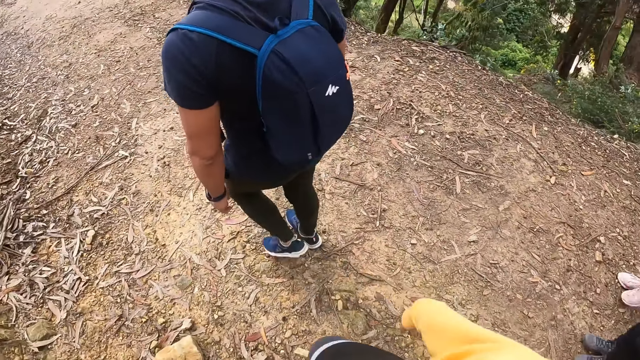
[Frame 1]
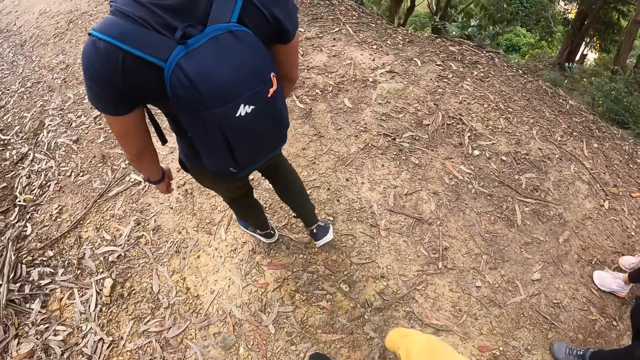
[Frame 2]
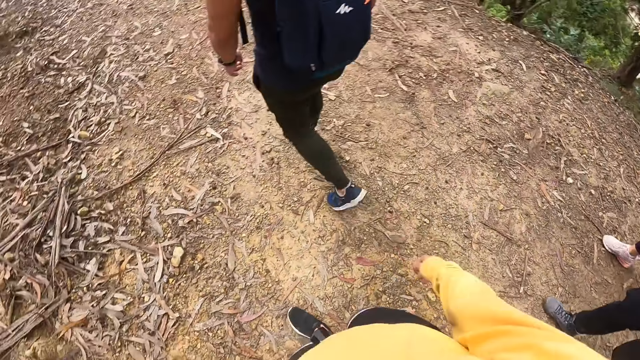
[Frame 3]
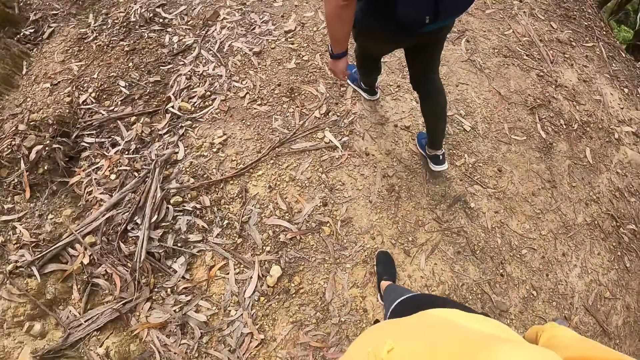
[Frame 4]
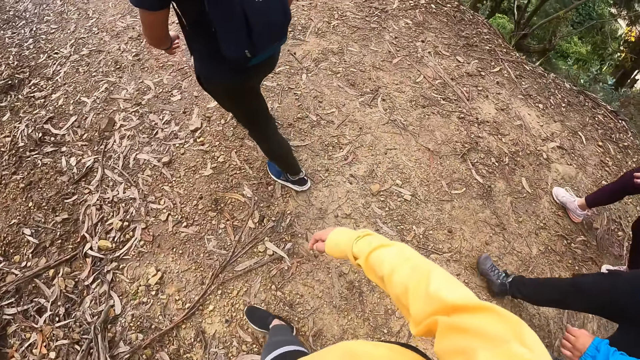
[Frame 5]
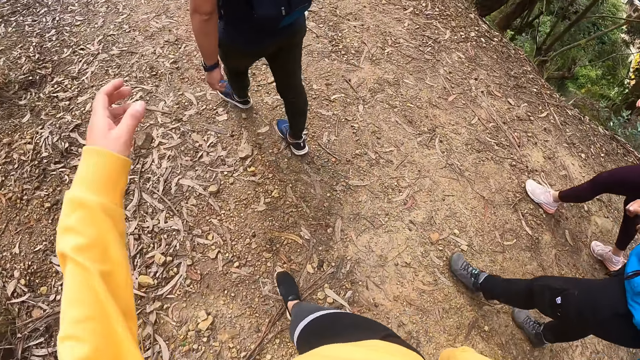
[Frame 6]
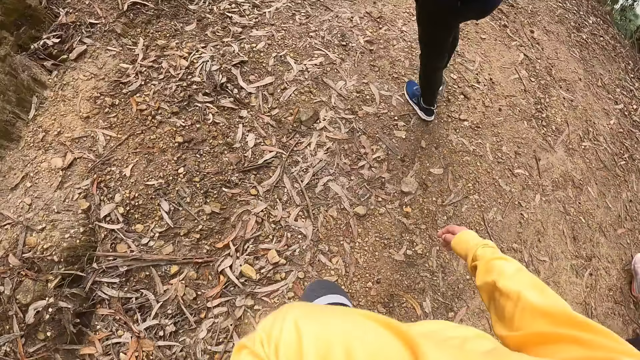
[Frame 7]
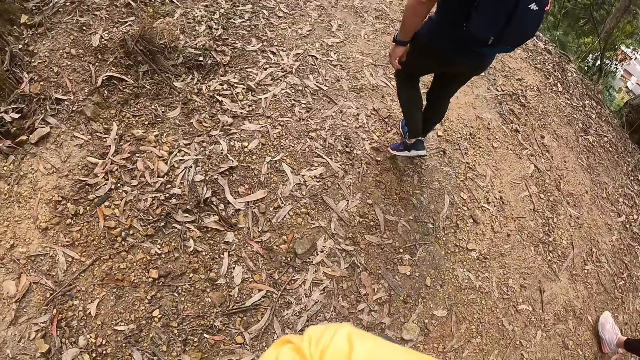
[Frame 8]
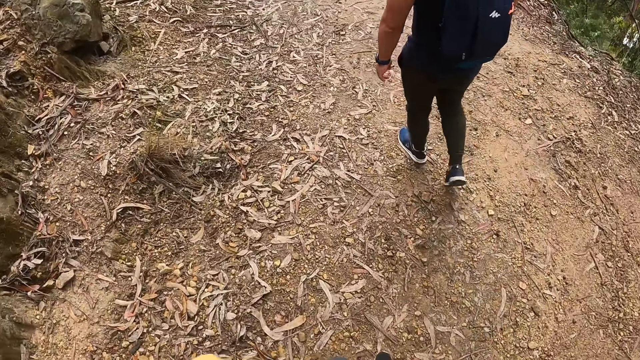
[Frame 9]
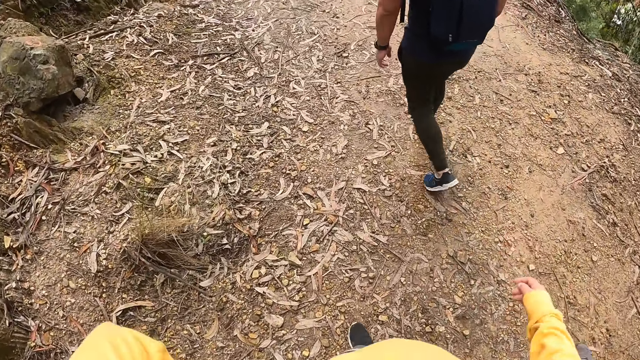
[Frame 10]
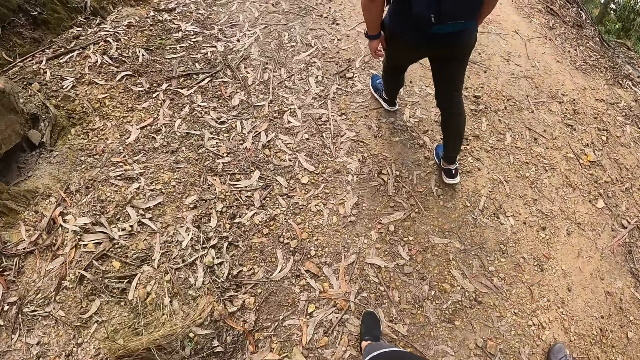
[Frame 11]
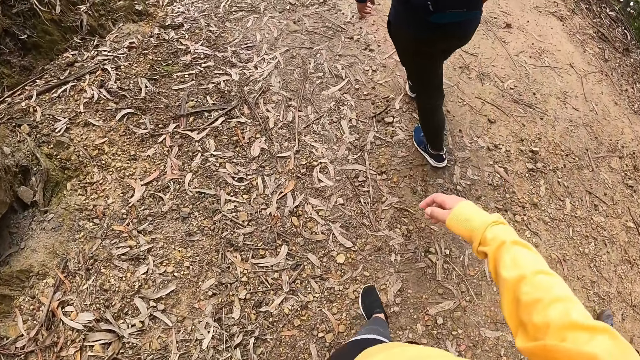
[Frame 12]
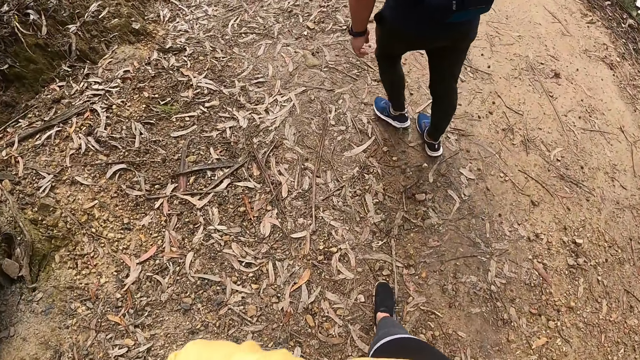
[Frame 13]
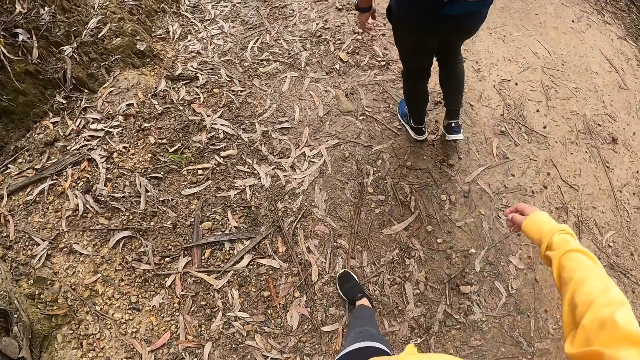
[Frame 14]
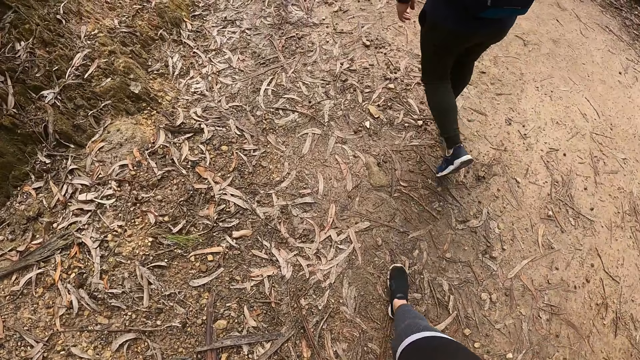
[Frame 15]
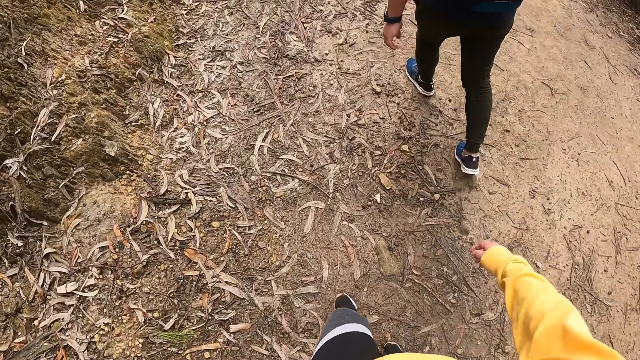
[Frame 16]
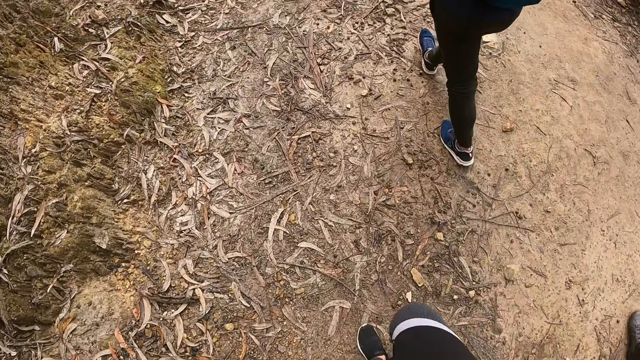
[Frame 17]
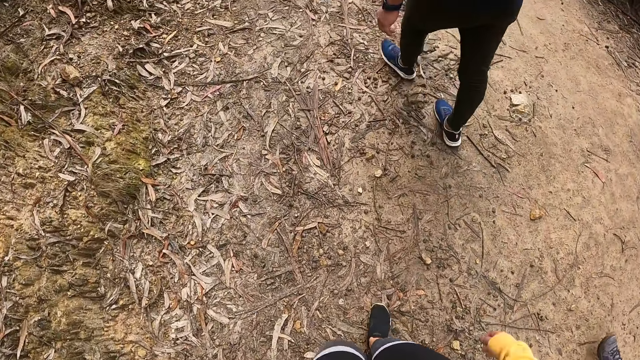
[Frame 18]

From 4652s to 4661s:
The camera wearer wipes the face.

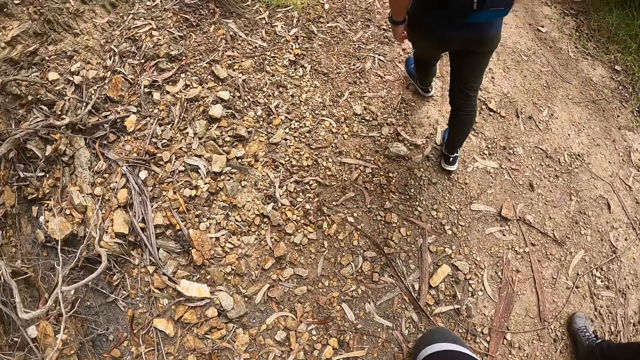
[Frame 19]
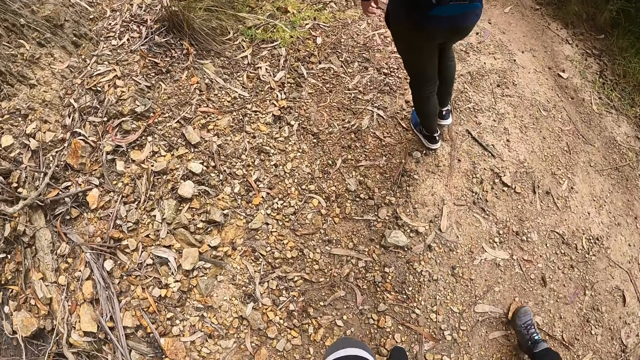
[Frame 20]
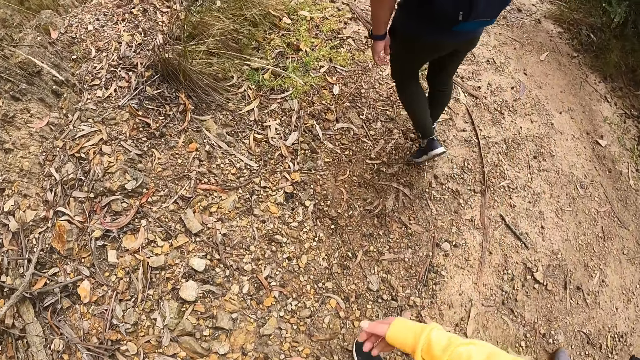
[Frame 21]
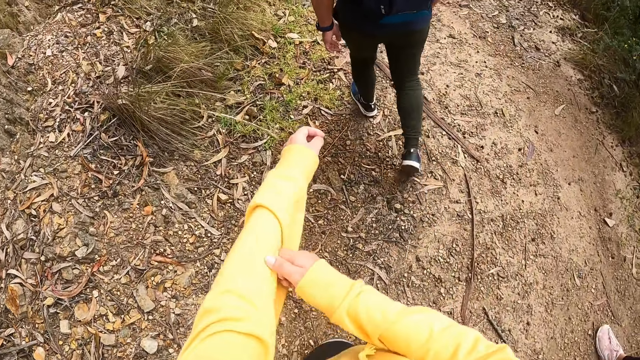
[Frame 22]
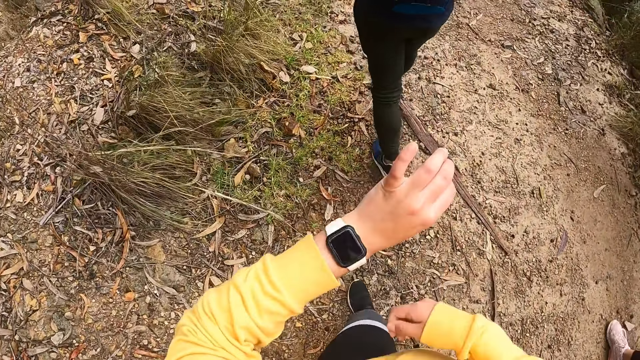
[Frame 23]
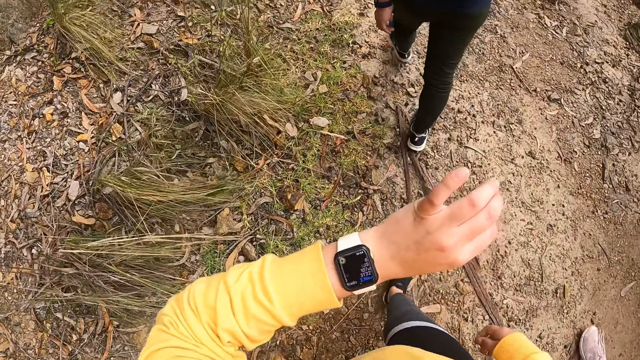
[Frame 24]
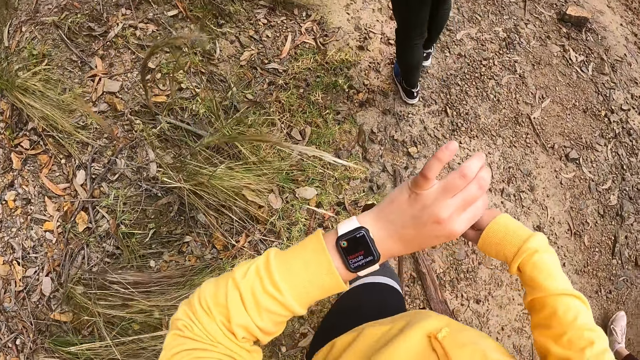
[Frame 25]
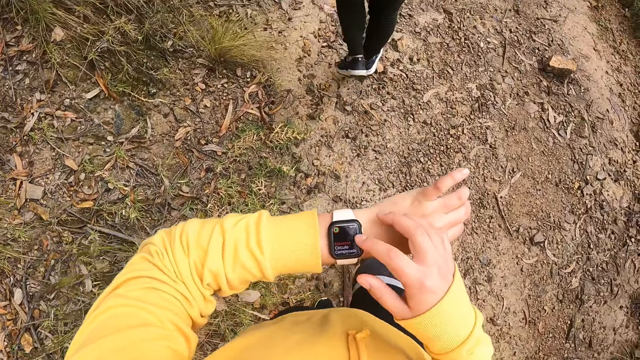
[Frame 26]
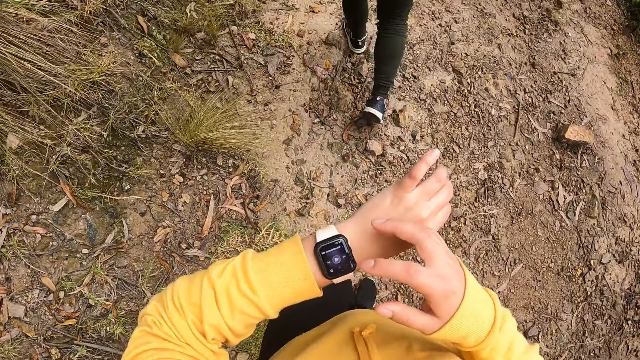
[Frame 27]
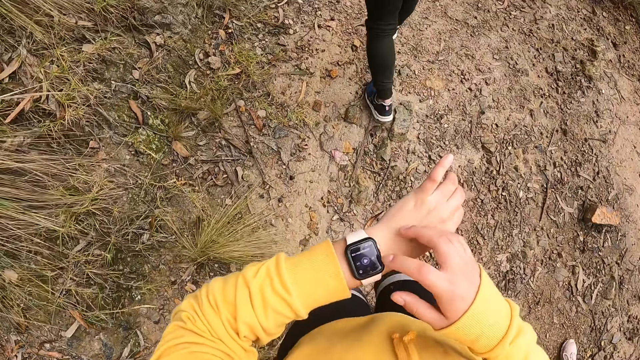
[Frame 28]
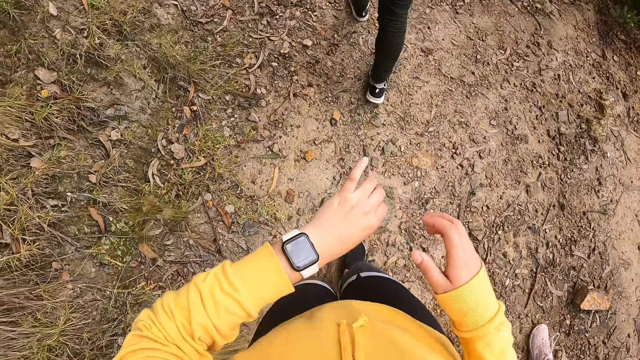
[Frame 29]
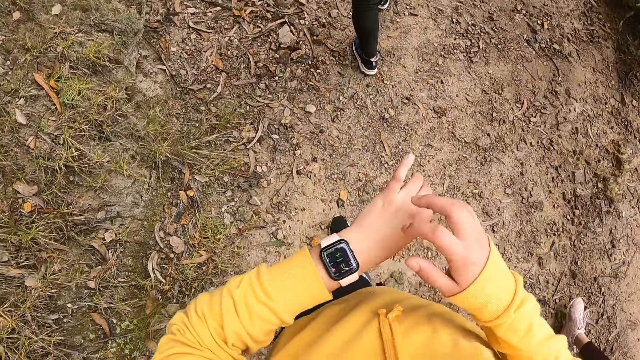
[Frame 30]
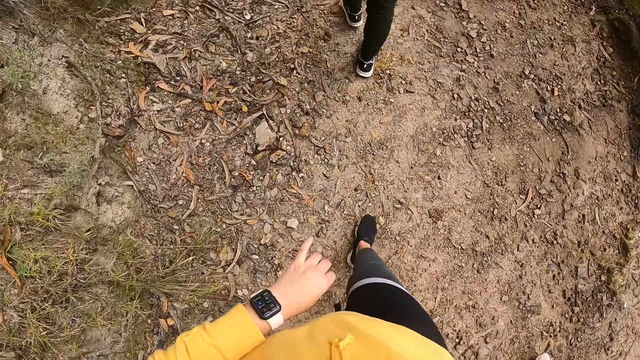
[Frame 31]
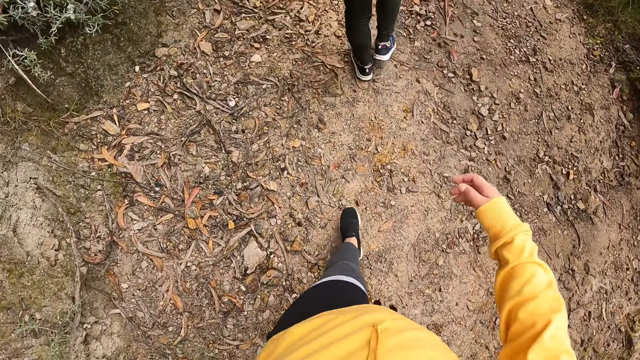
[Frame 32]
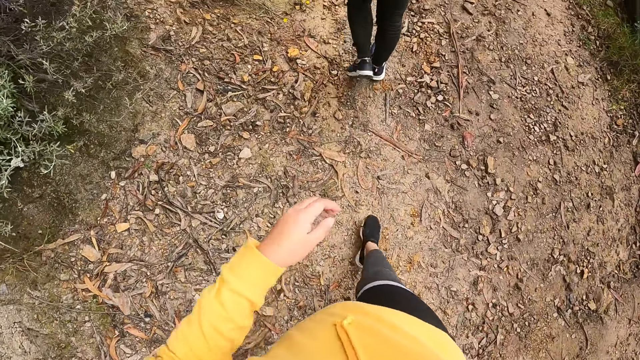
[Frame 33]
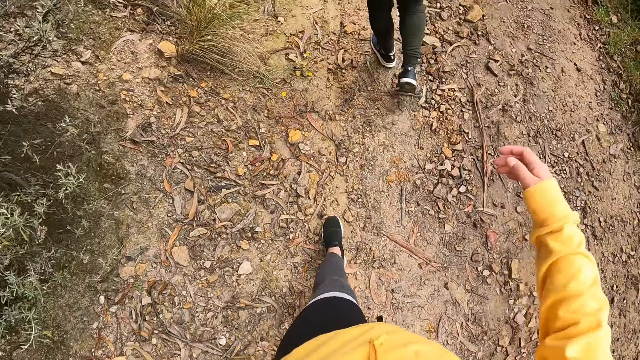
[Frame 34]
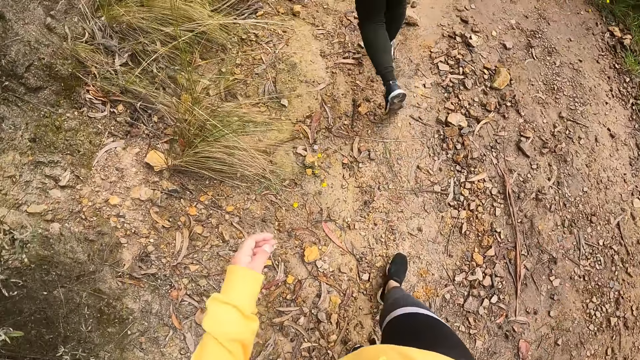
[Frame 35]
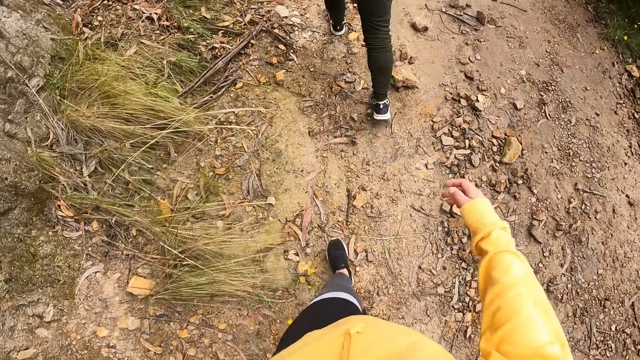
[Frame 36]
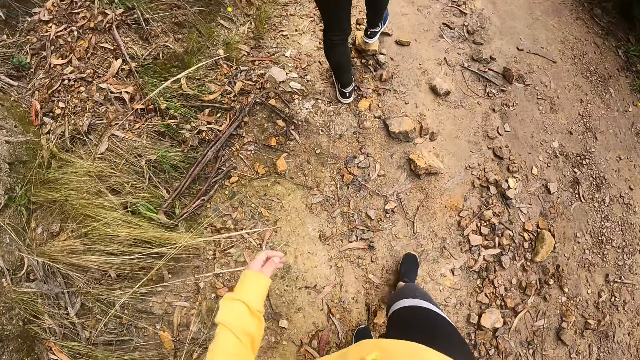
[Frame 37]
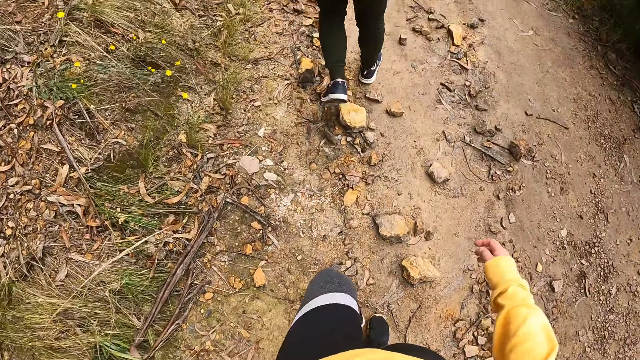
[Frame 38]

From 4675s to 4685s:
The camera wearer adjusts her shirt with her right hand. She pulls the sweater. She stares at the watch. She touches her wristwatch with her right hand. She operates the watch.

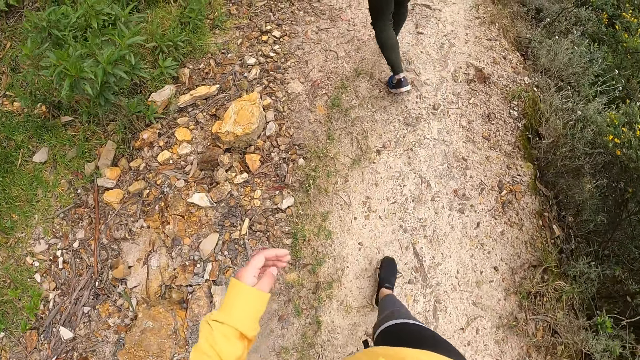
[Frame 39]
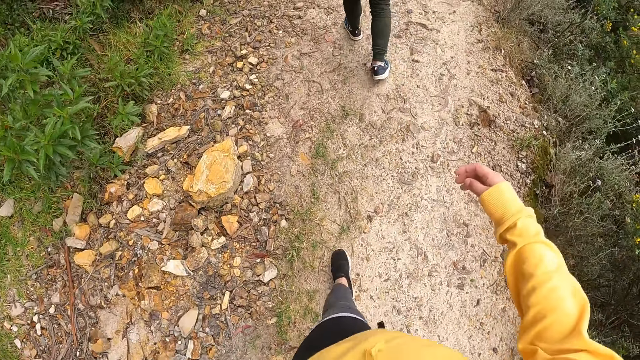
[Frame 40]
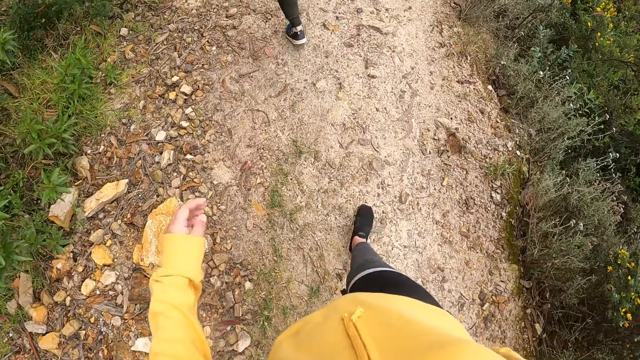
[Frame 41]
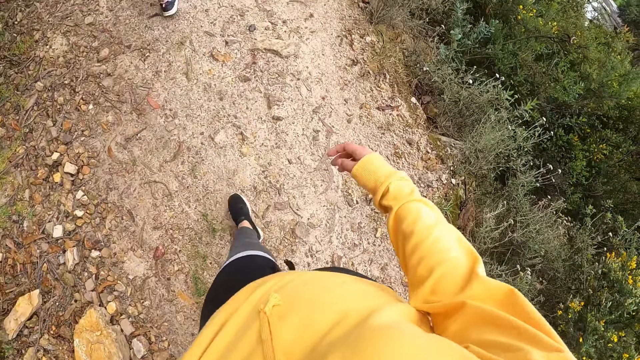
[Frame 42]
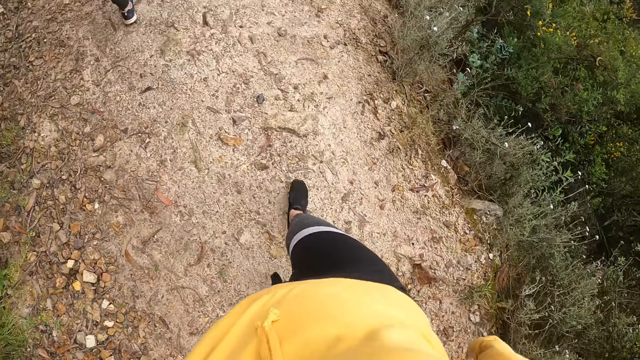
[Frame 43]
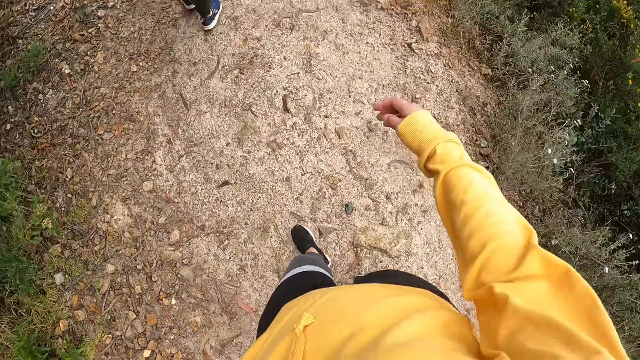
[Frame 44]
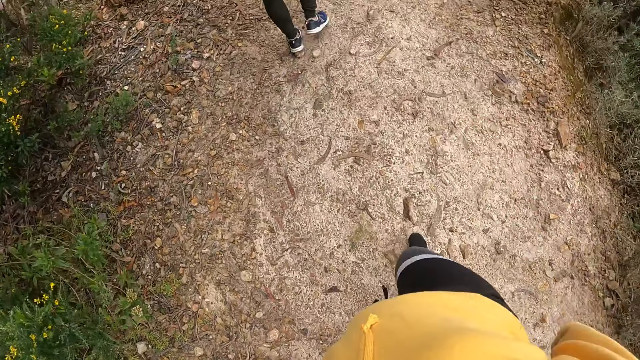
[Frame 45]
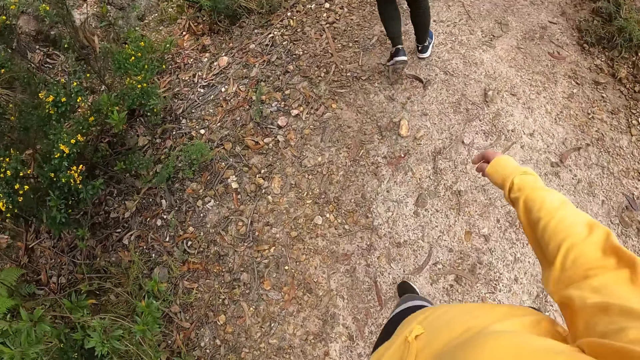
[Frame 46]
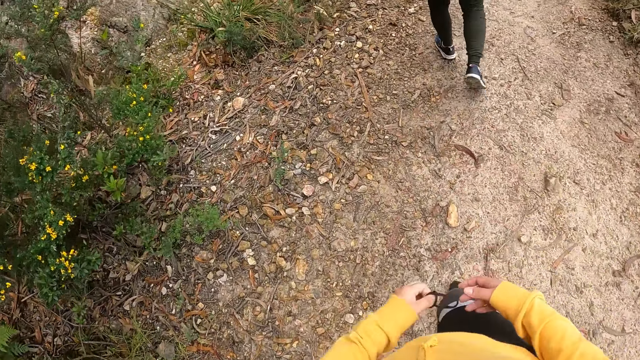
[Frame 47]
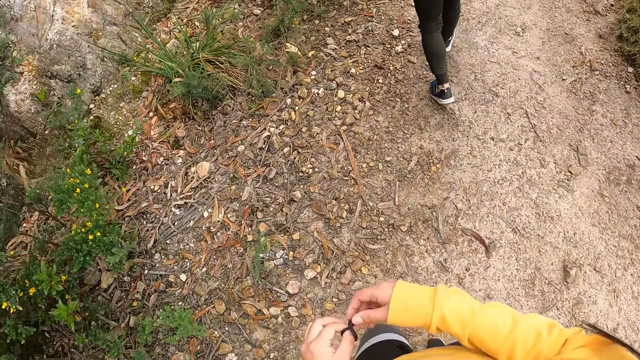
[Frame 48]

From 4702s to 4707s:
The camera wearer adjusts the camera on the head. They hold a hair packer with both hands.
